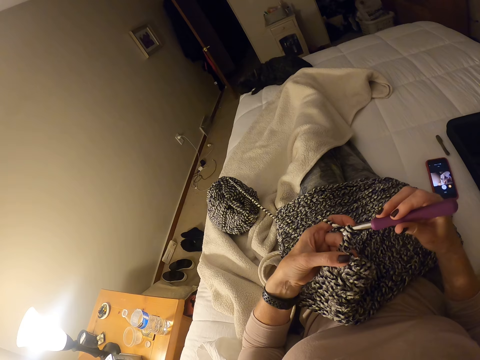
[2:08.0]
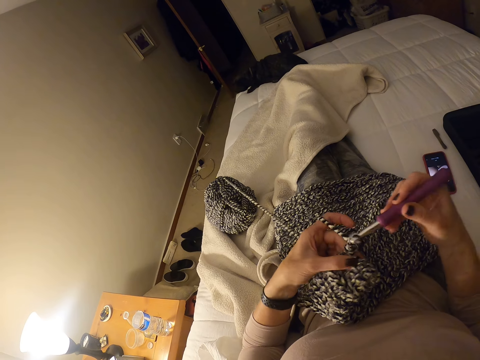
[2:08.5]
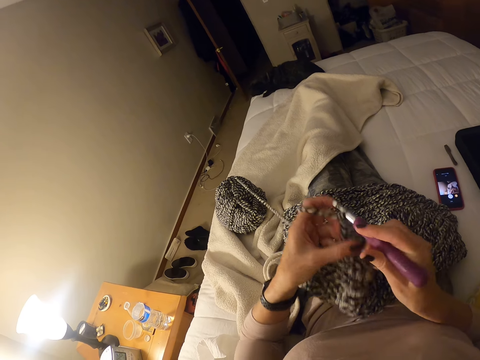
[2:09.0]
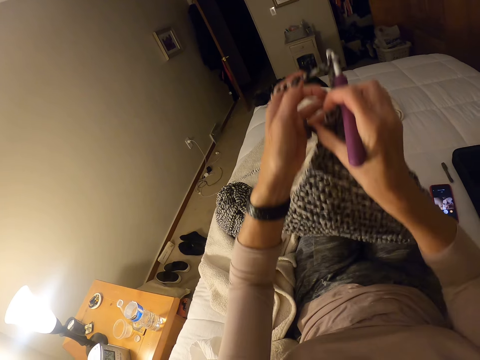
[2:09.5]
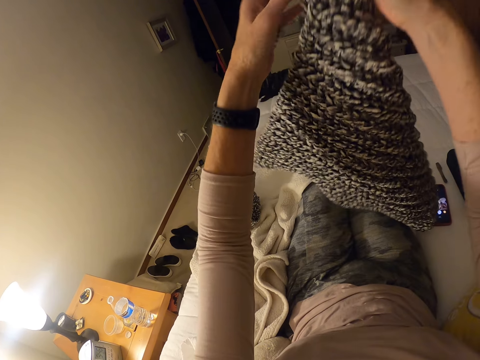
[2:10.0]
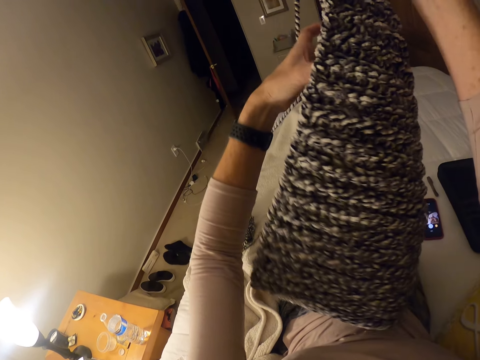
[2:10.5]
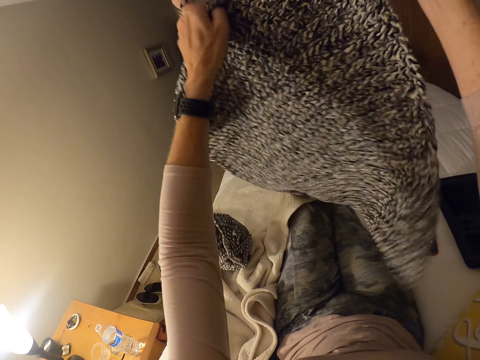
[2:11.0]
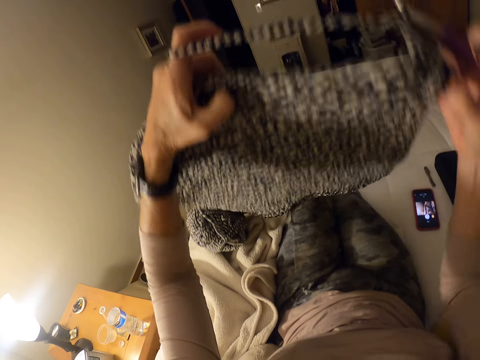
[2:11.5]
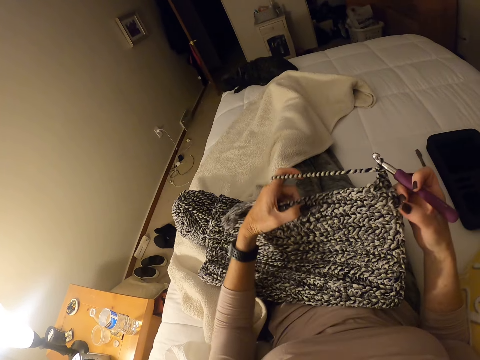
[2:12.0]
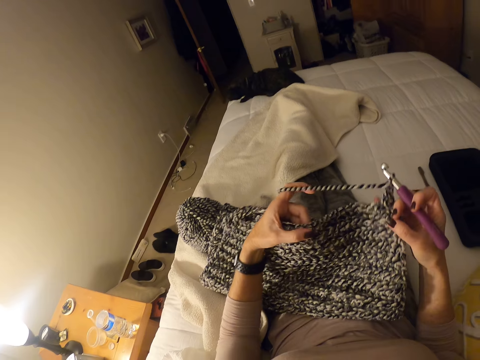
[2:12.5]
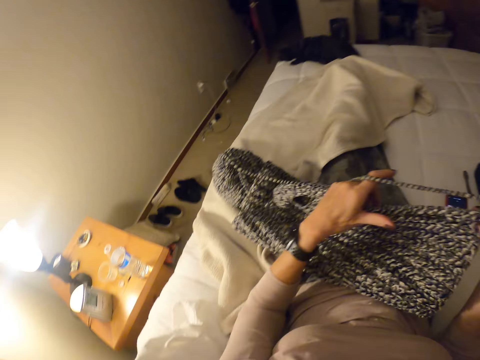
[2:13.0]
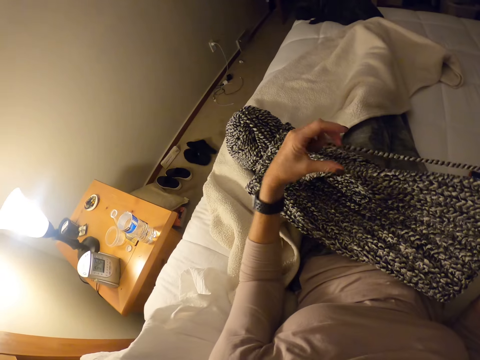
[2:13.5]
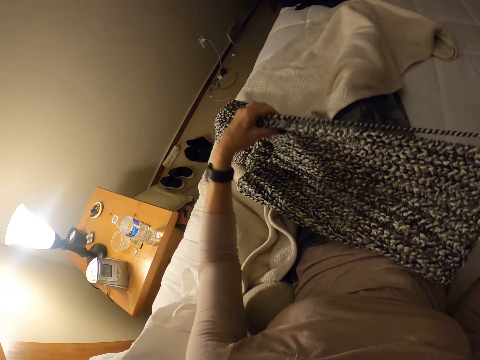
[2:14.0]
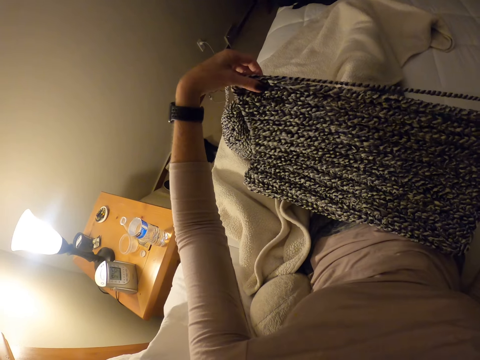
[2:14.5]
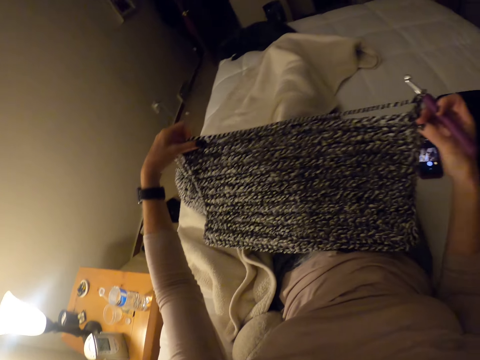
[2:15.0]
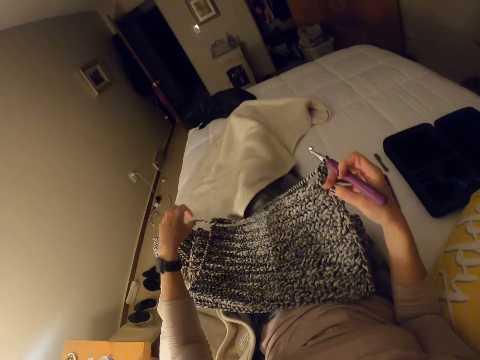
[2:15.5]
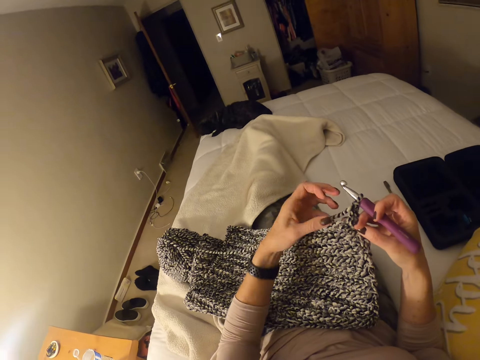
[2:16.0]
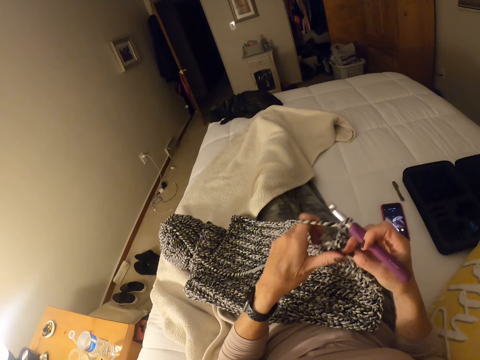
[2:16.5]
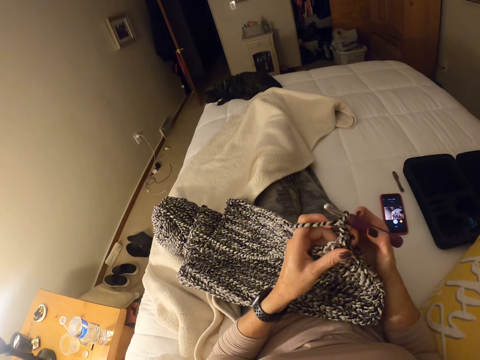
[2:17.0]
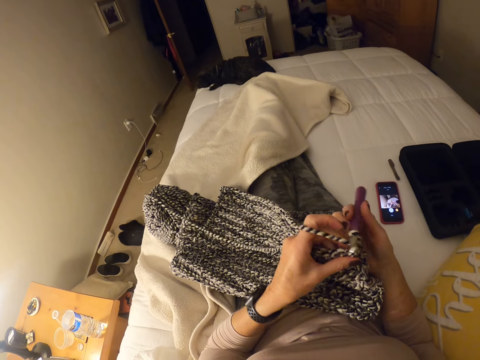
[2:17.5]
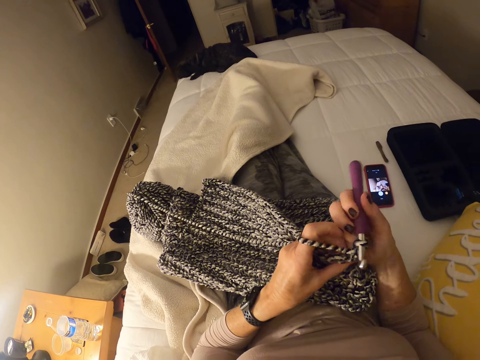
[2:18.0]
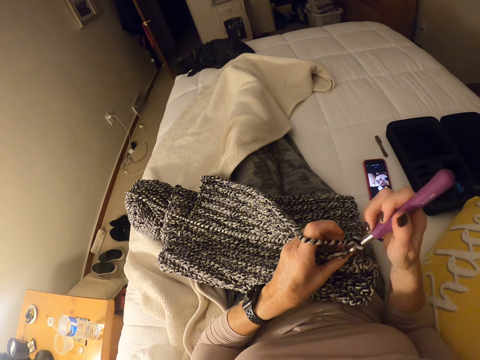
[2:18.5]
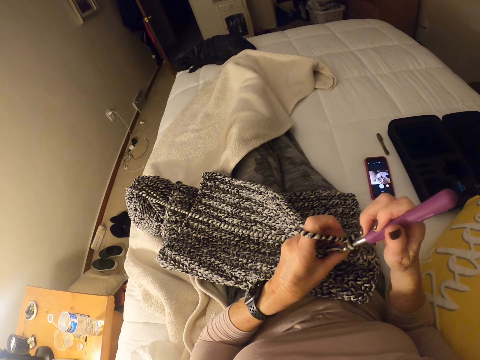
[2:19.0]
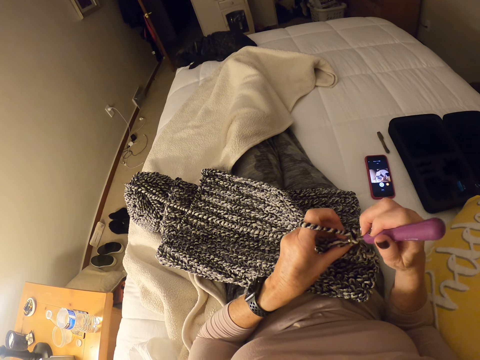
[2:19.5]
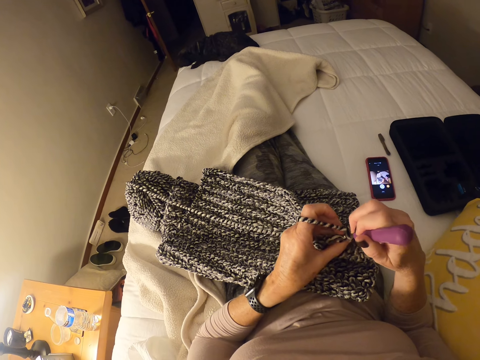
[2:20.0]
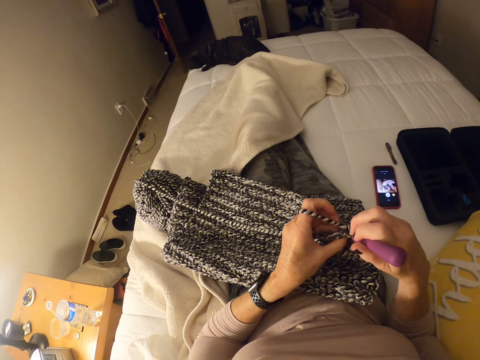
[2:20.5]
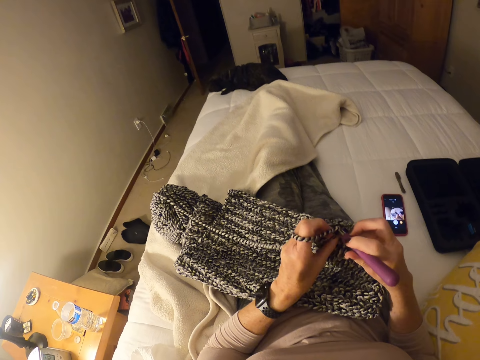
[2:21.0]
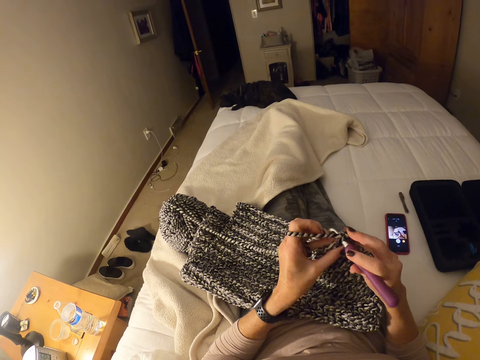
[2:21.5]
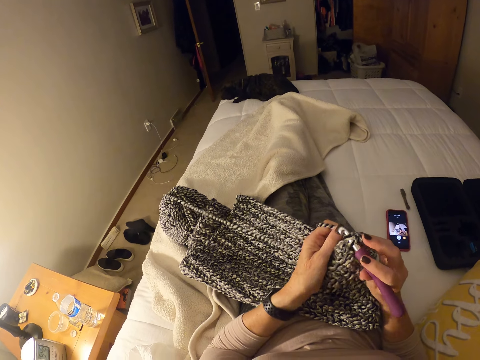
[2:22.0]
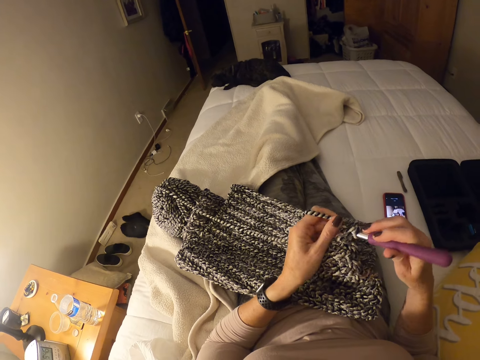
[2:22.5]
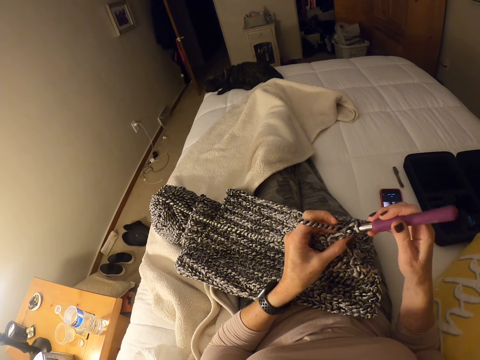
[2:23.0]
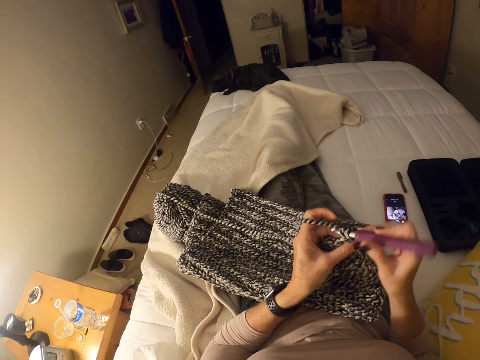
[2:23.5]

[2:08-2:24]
The camera wearer stretches the crocheted material. He lifts the sweater fabric. He holds the sweater fabric with both hands. He puts down the sweater fabric on his lap. He straightens the sweater fabric. He knits the sweater fabric.

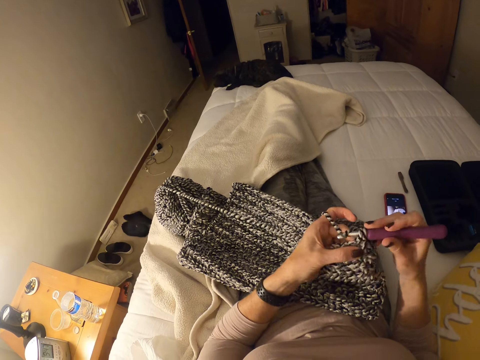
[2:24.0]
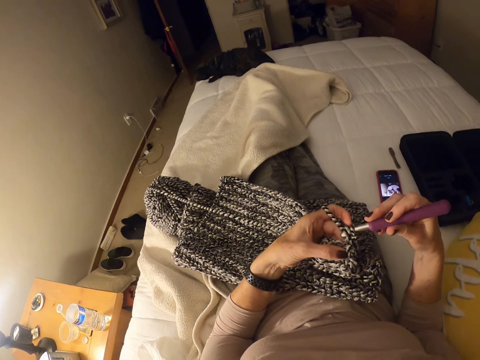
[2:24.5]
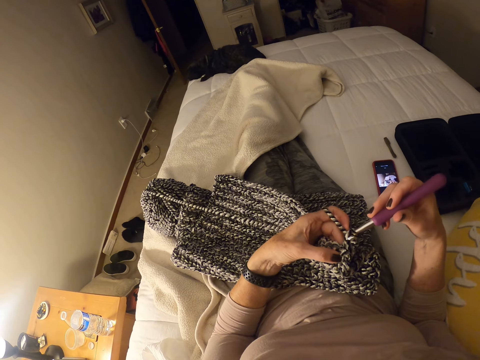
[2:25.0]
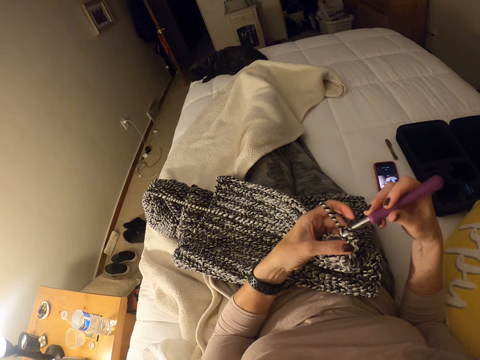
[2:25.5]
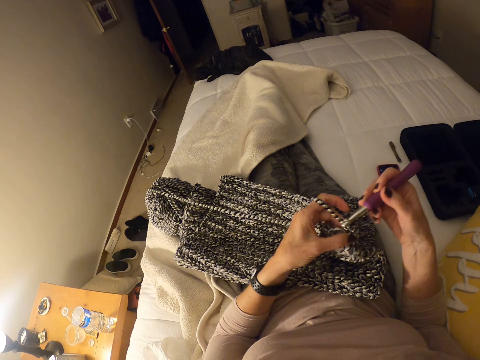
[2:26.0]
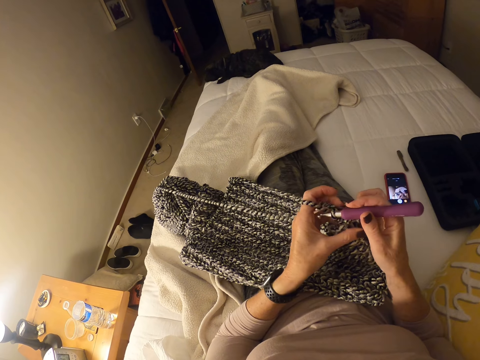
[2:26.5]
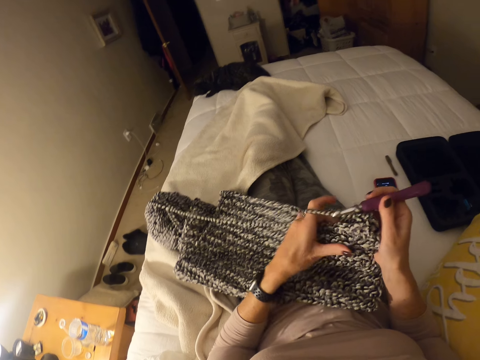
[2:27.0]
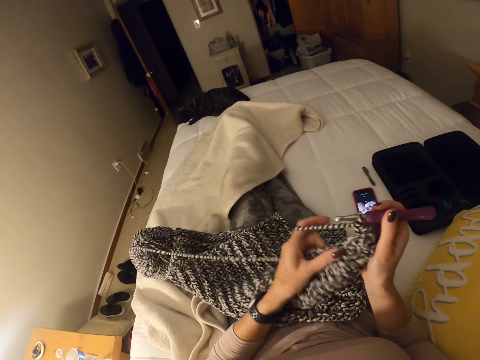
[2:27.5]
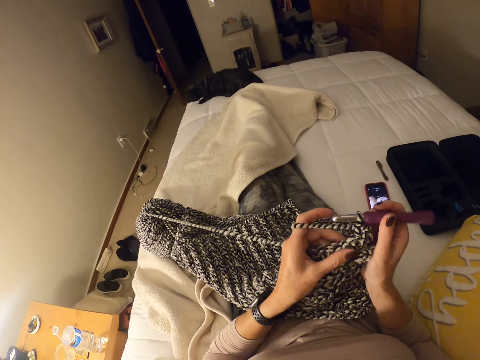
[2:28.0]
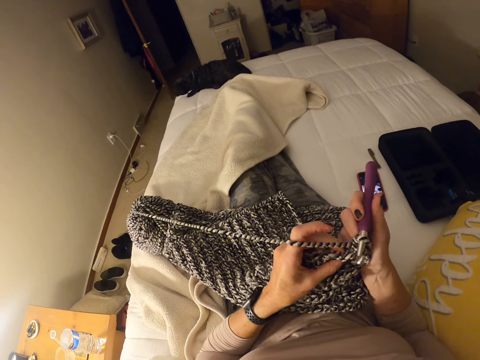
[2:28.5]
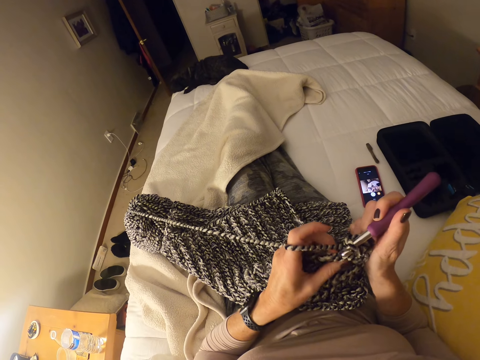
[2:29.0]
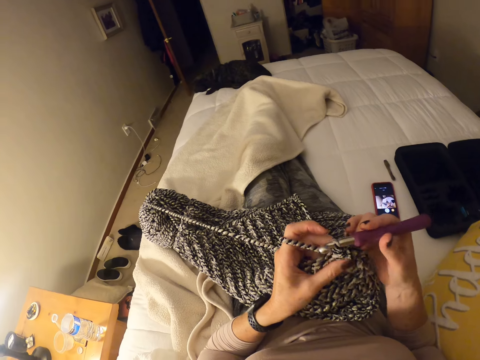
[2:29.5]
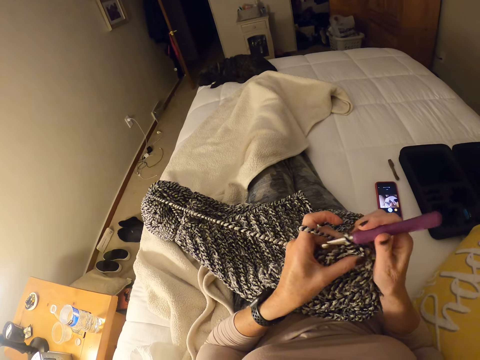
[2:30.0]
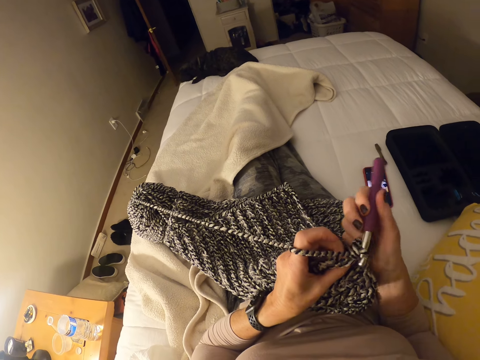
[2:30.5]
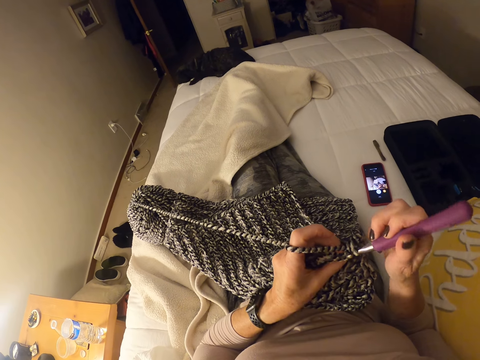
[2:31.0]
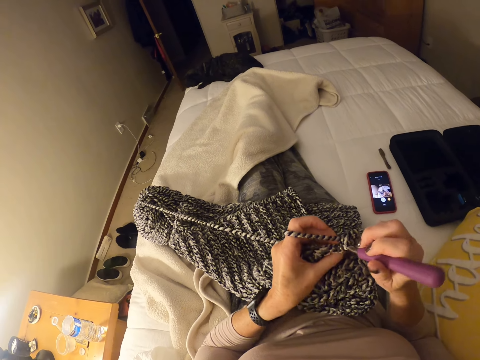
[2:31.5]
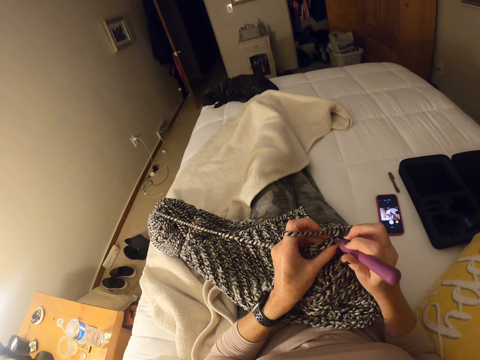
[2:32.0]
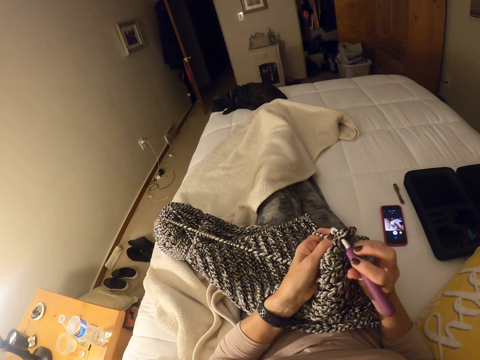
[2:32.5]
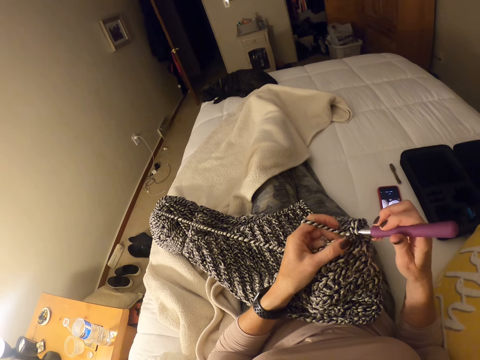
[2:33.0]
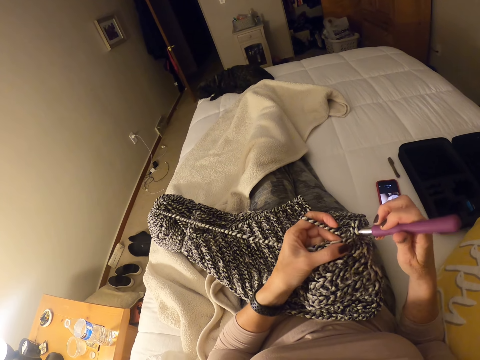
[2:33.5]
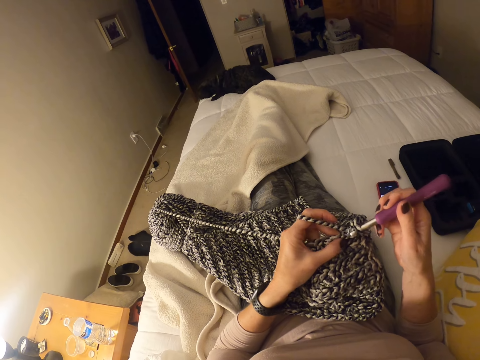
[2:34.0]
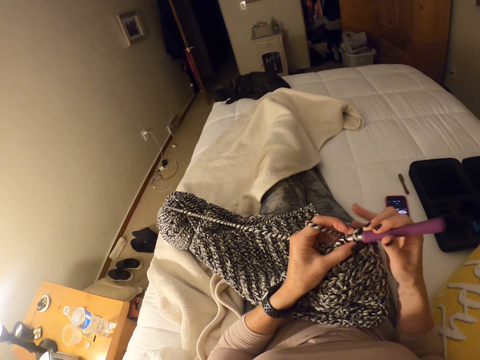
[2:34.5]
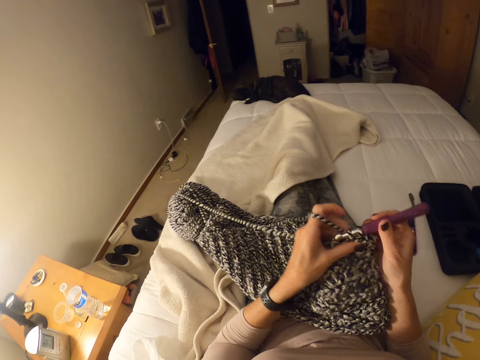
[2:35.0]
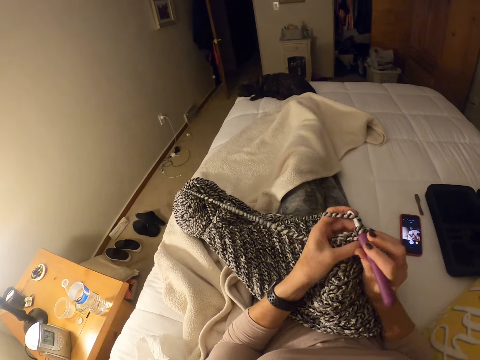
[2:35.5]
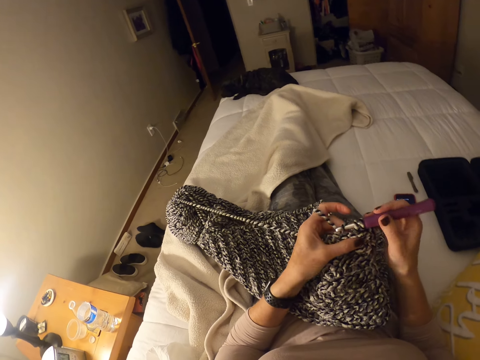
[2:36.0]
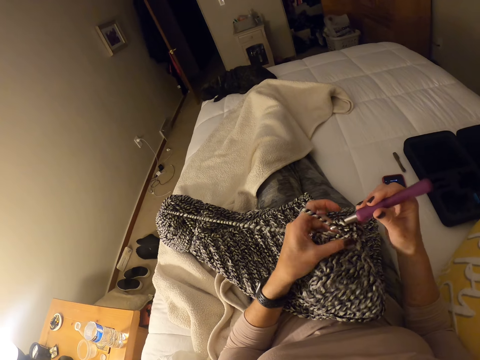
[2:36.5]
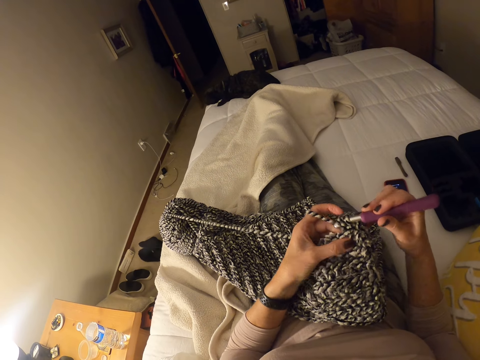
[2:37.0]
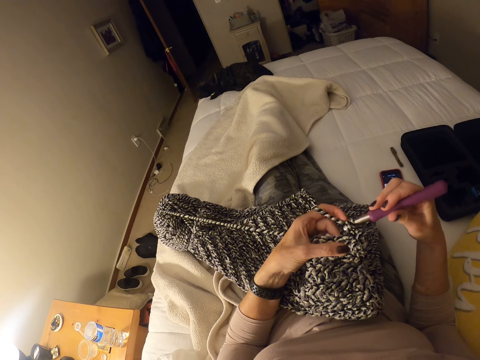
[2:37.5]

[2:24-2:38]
The camera wearer holds the sweater fabric. They knit the sweater fabric.
